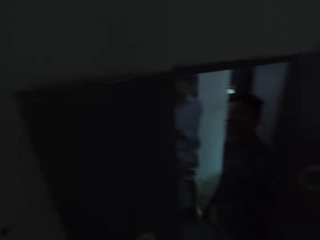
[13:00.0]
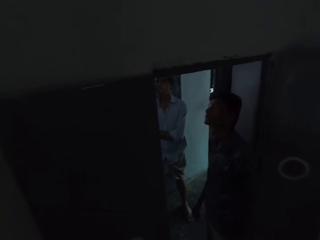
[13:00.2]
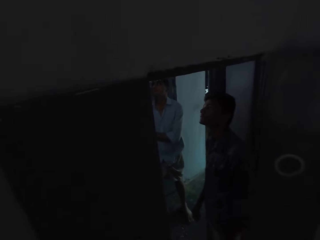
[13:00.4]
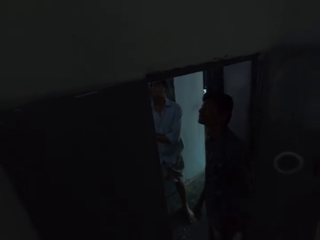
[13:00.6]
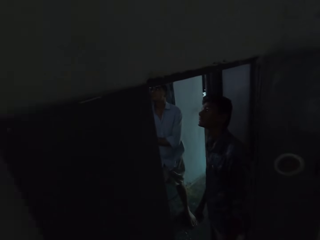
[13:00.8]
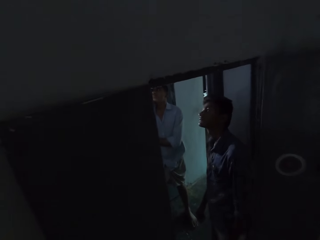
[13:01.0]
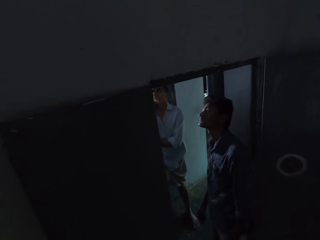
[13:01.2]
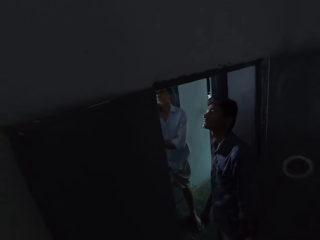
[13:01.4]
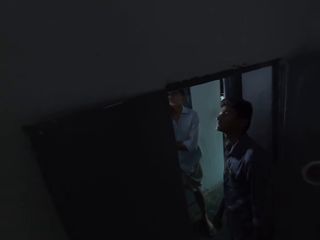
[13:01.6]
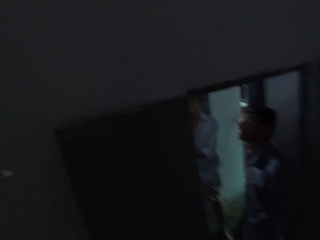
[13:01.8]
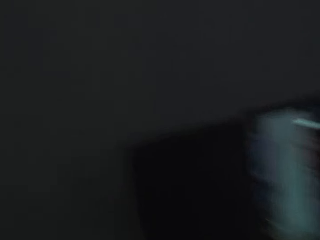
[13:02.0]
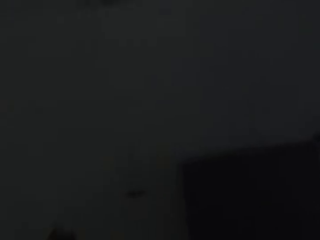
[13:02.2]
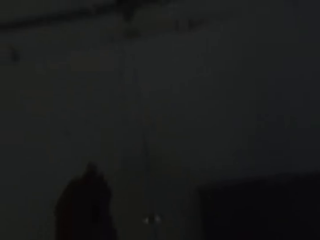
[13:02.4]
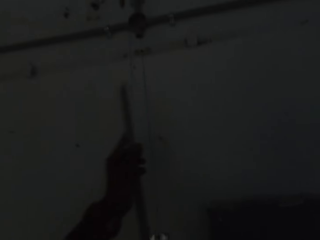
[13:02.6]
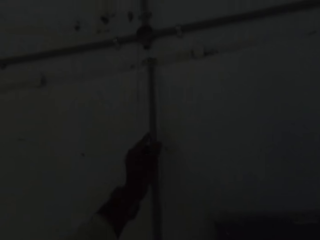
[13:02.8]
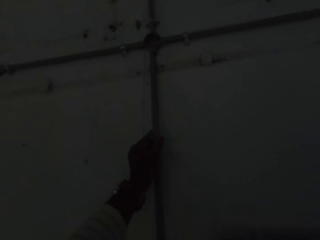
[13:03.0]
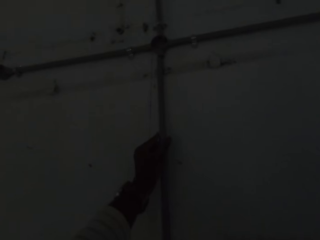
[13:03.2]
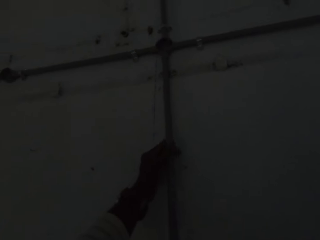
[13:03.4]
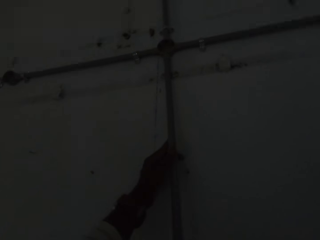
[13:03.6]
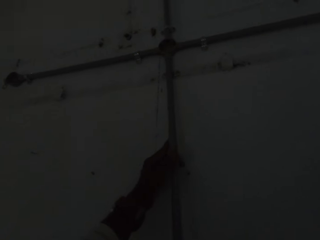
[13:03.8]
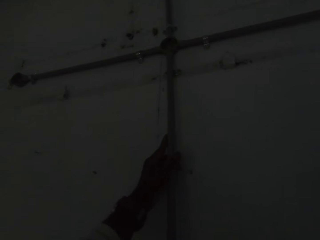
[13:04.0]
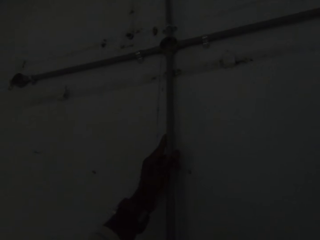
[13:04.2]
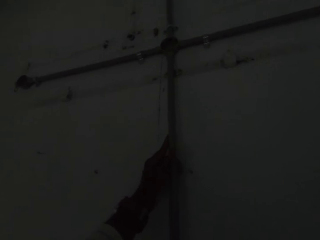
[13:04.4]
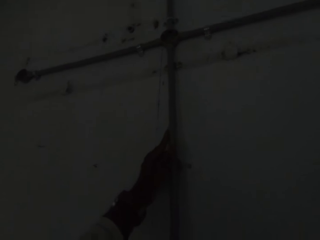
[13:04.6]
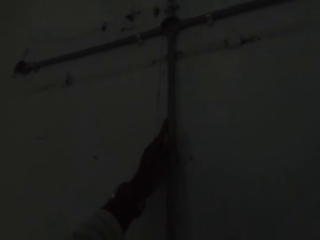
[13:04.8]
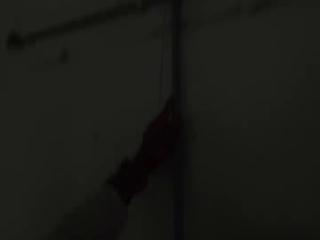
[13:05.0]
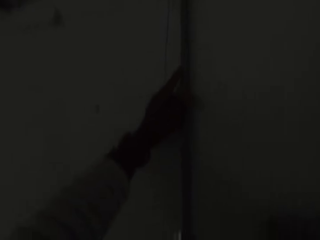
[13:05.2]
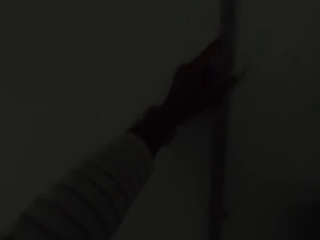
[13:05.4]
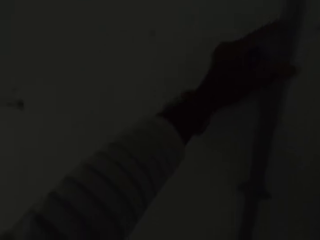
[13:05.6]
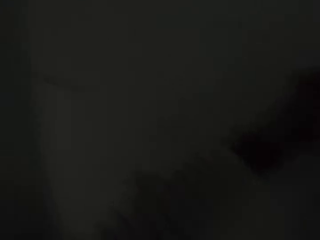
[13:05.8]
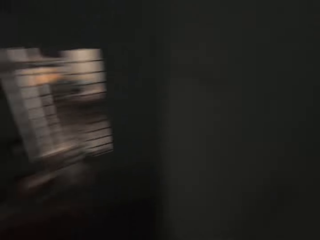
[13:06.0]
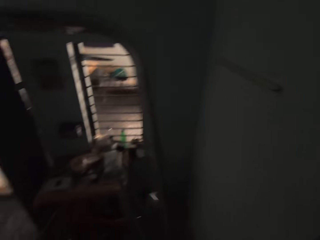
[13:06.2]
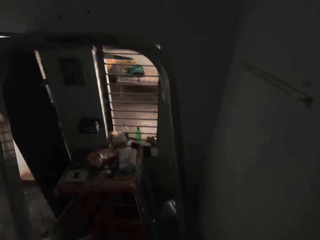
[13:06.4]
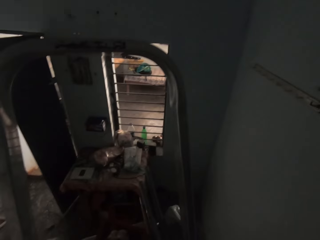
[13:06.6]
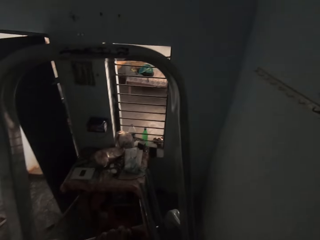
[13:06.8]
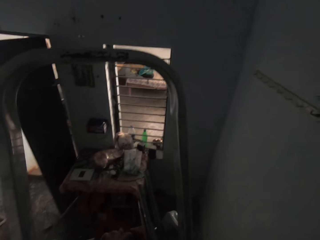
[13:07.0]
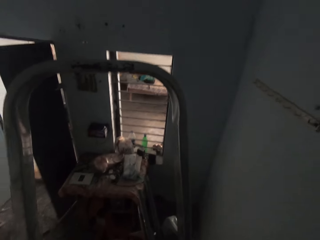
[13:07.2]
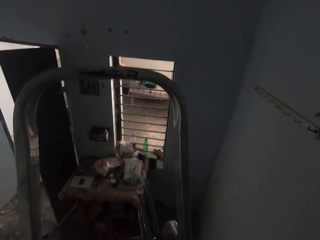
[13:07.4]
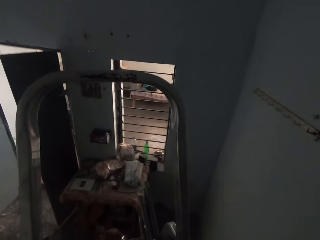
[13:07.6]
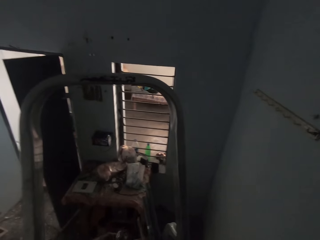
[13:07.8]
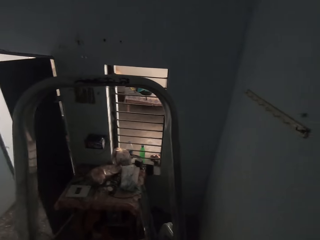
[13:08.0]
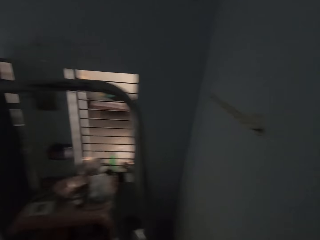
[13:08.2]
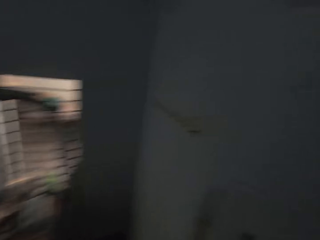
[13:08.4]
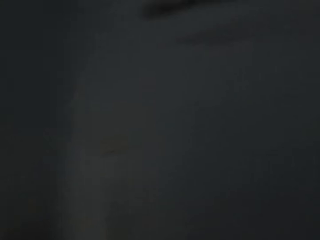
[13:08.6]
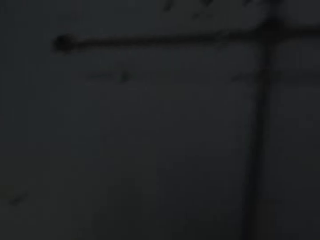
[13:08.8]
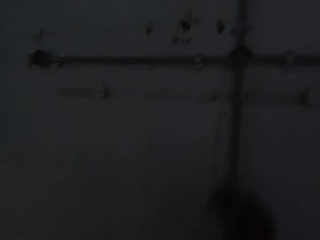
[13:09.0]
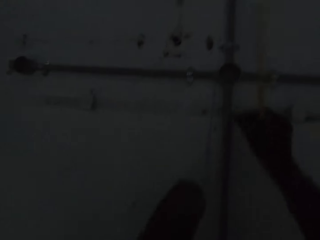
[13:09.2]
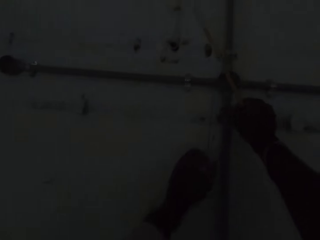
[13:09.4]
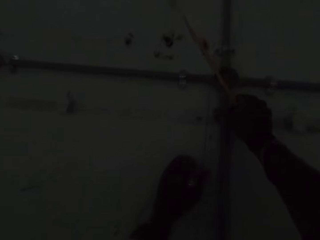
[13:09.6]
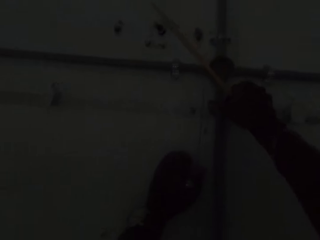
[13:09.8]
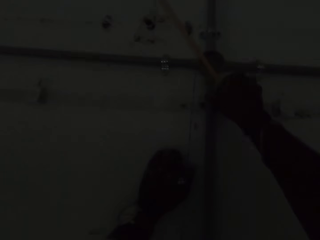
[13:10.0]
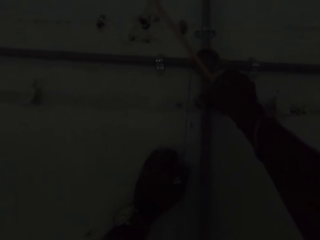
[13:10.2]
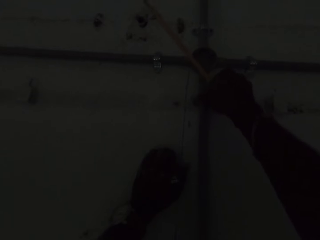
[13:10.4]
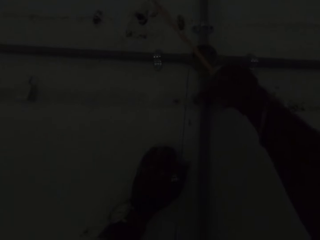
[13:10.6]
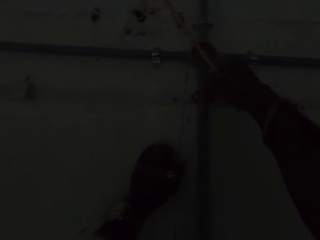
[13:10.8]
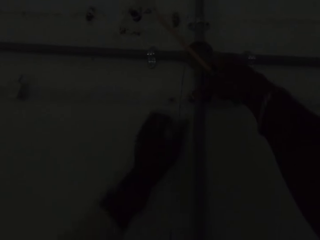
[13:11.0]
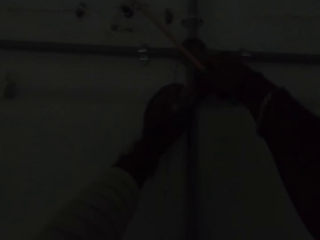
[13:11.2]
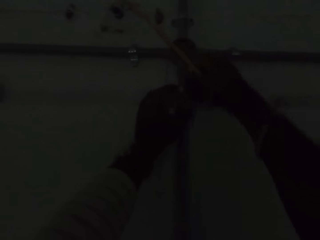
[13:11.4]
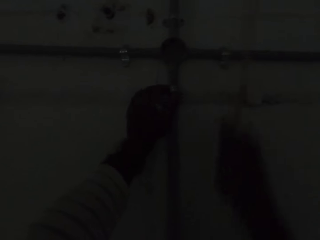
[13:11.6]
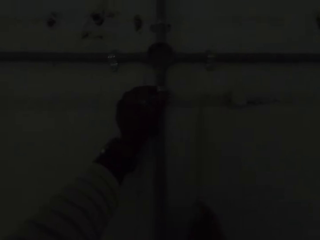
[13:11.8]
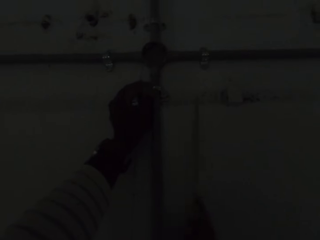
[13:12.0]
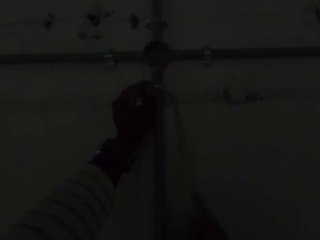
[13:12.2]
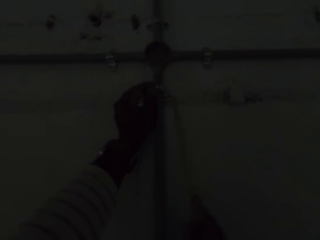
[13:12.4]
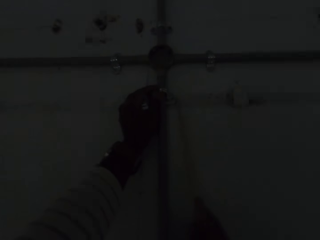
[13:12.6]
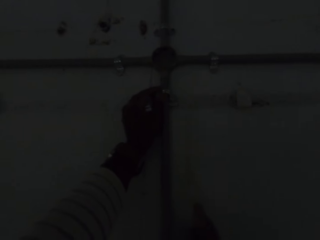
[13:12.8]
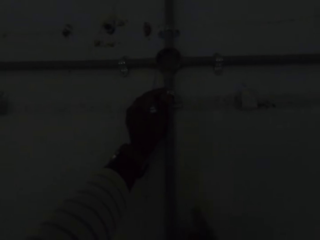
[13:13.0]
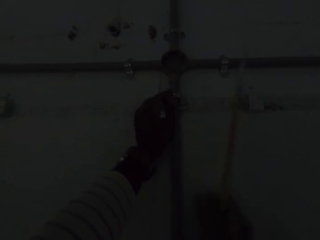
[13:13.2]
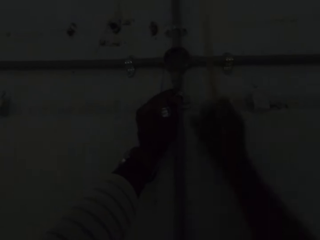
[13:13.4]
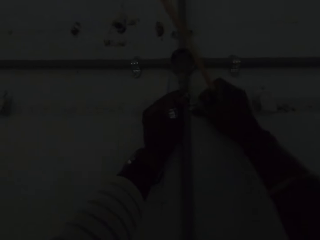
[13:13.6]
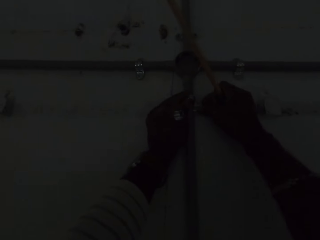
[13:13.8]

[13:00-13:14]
The camera wearer inserts a plastic conduit into the plastic conduit on the wall with his hands. He attaches a clip to the plastic conduit on the wall with his right hand. He places his left hand on the wall. He pins the plastic conduit to the wall with his left hand. He hits the clip on the plastic conduit on the wall with the screwdriver in his right hand.

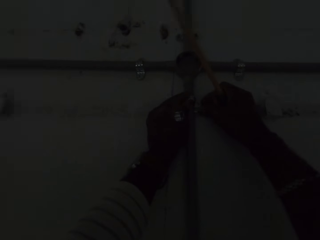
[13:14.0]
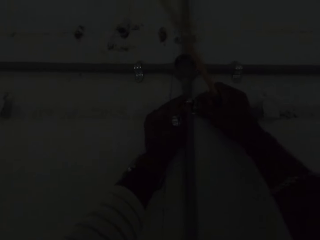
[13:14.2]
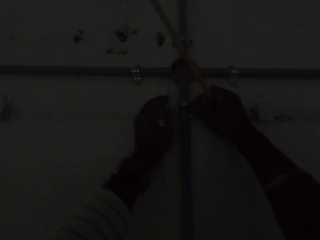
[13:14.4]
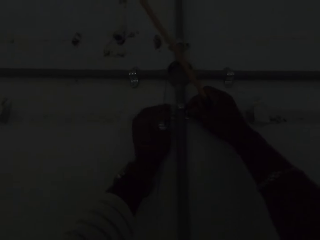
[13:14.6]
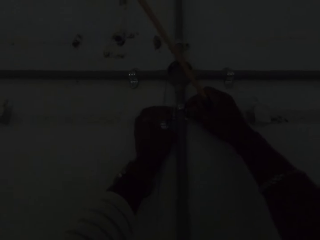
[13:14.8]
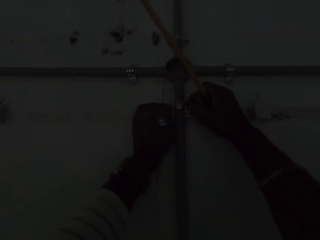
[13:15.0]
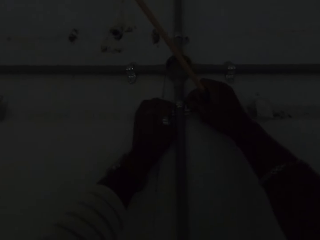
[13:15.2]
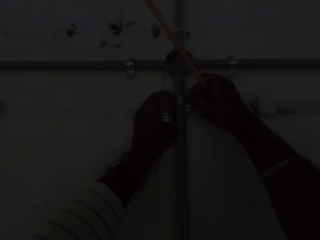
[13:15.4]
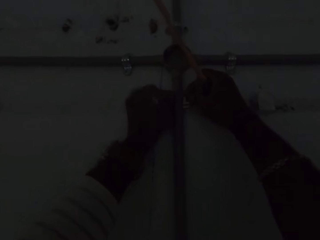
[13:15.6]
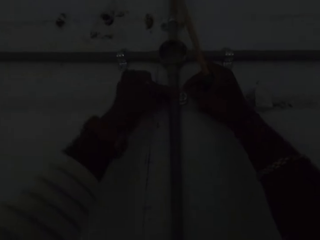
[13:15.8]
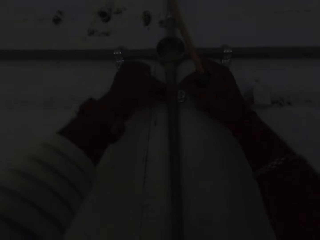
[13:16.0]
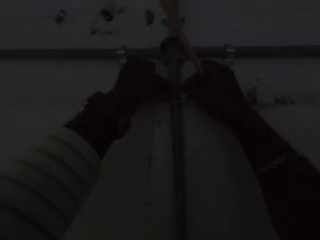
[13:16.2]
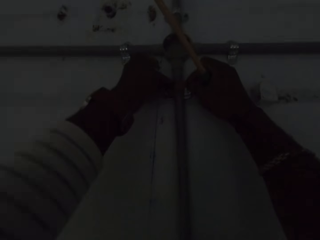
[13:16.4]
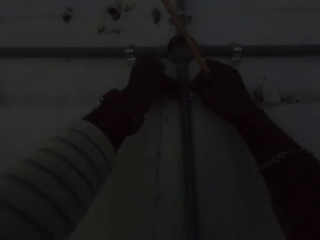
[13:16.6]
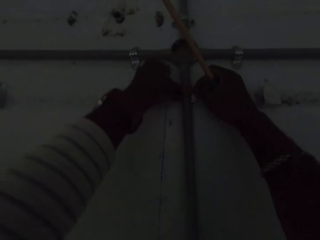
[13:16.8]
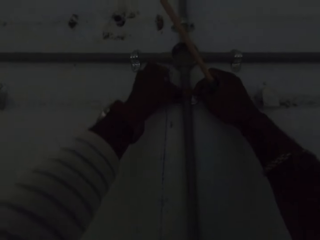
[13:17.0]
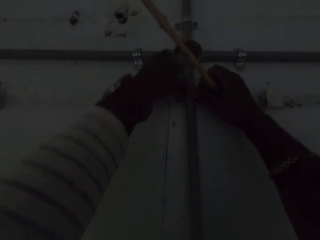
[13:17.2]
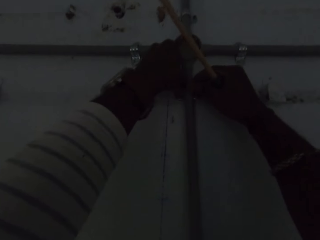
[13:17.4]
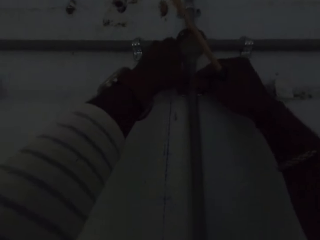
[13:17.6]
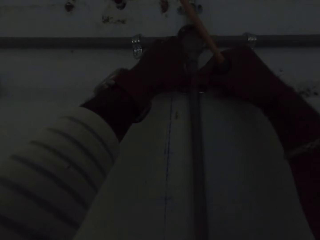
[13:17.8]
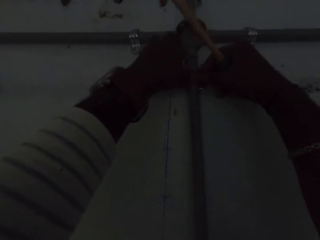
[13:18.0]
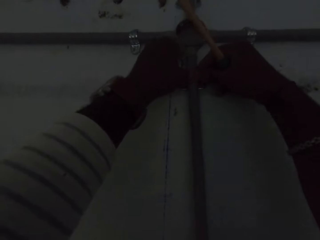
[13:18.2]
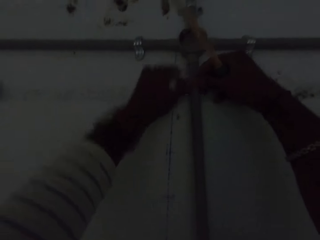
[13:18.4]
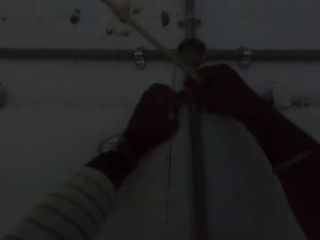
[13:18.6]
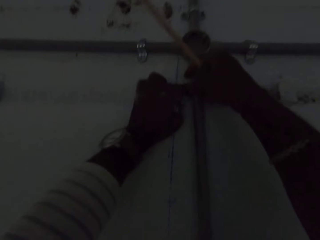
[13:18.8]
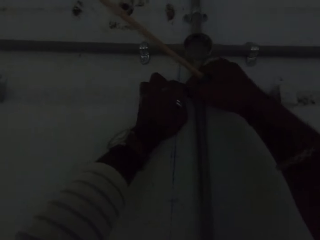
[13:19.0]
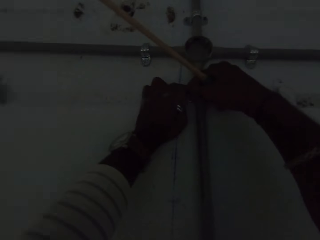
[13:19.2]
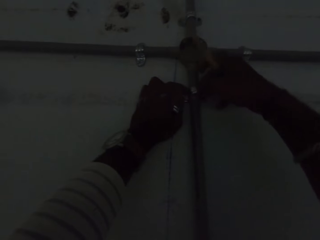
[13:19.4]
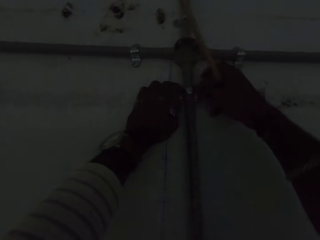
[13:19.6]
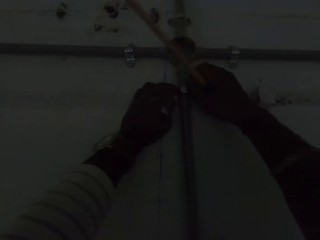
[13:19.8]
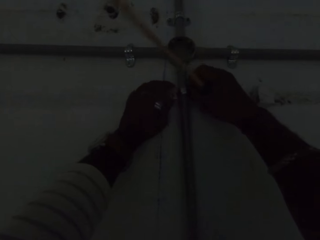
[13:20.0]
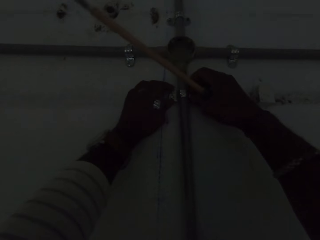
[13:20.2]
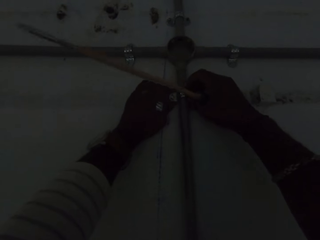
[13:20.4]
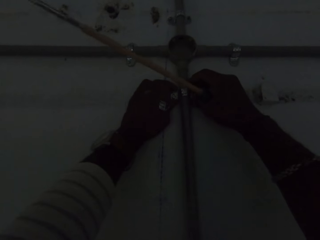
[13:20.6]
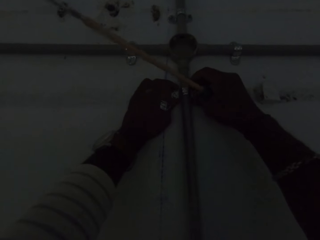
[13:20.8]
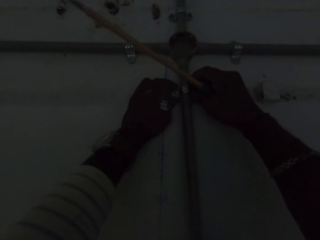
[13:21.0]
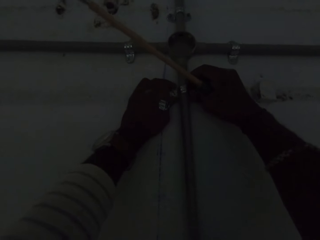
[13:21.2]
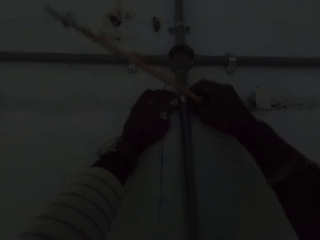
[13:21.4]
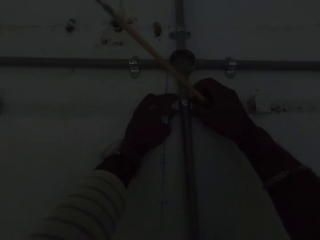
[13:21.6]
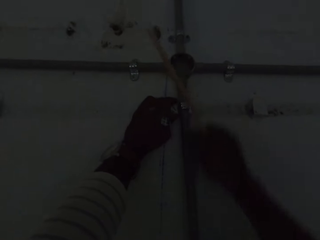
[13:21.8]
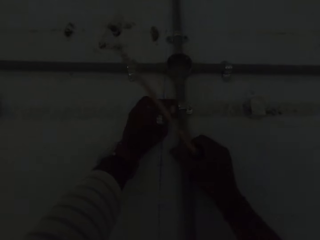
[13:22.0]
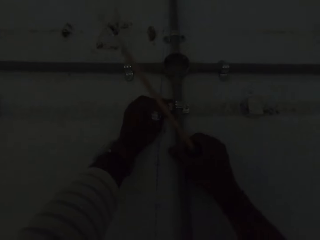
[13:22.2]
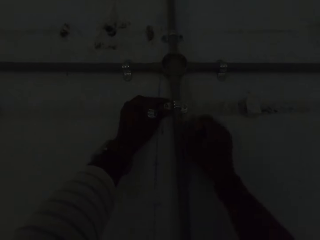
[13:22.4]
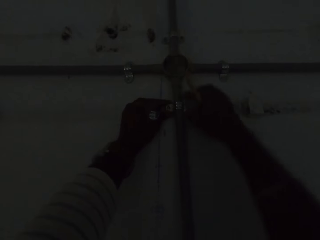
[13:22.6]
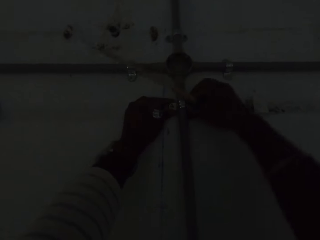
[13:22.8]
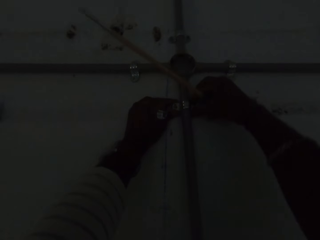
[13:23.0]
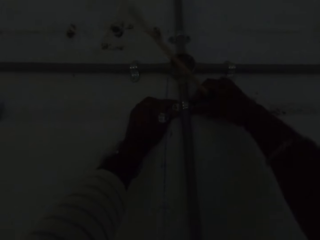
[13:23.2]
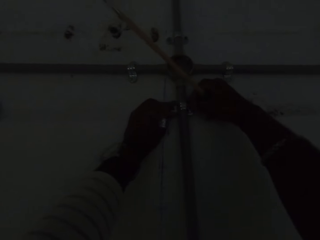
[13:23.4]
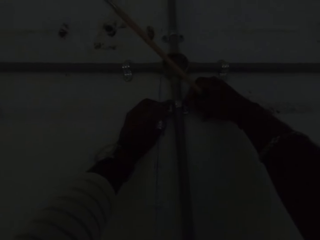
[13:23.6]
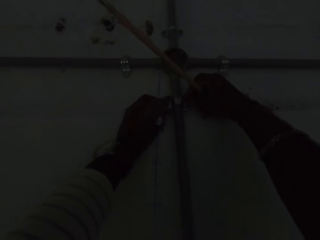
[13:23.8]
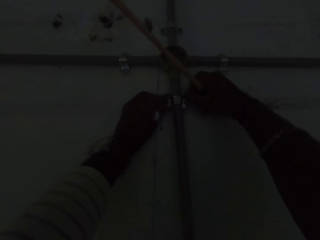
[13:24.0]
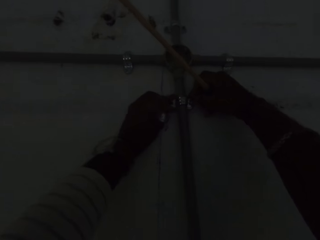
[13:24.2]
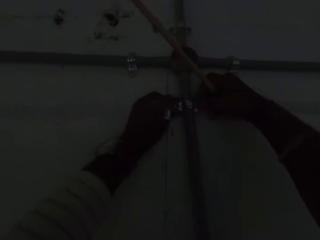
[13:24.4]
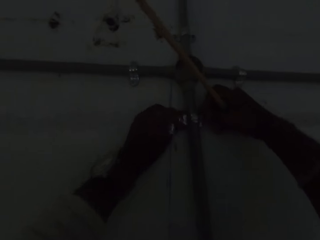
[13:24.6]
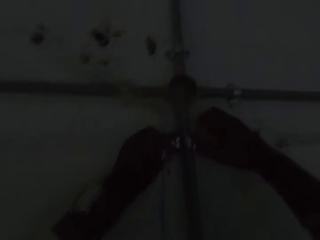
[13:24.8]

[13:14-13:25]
The camera wearer adjusts the clip on the plastic conduit on the wall with his hands. He adjusts the plastic conduit on the wall with his right hand. He adjusts the clip on the plastic conduit on the wall with his hands.
